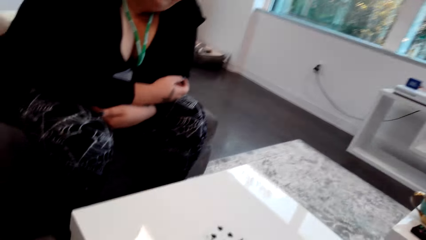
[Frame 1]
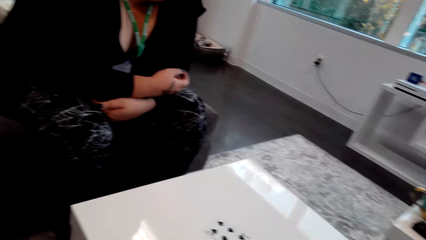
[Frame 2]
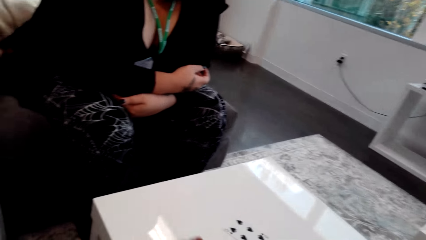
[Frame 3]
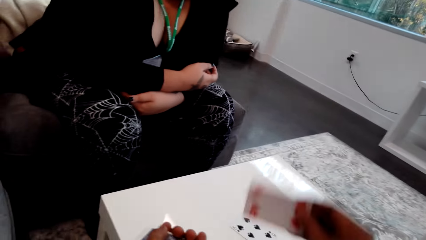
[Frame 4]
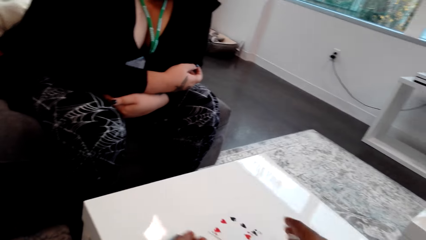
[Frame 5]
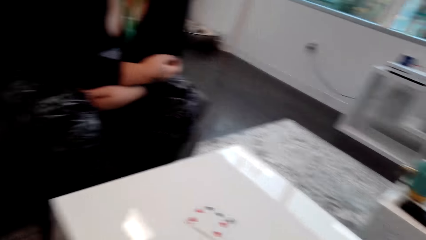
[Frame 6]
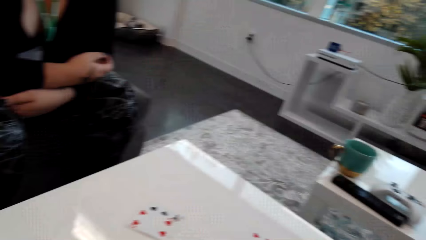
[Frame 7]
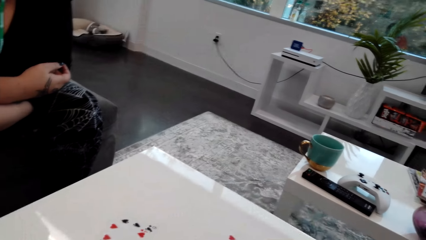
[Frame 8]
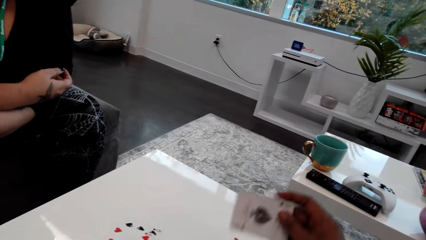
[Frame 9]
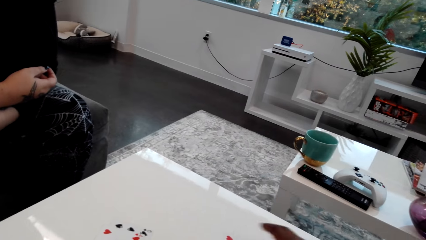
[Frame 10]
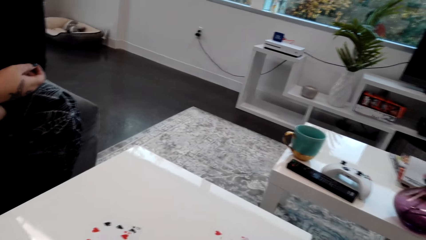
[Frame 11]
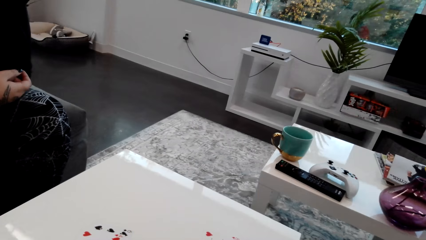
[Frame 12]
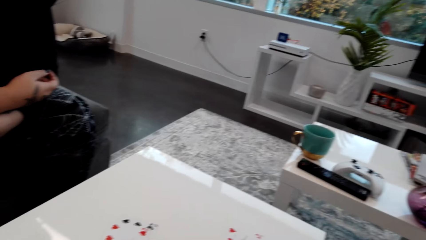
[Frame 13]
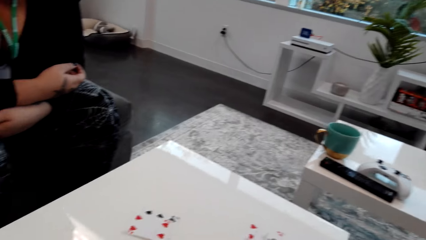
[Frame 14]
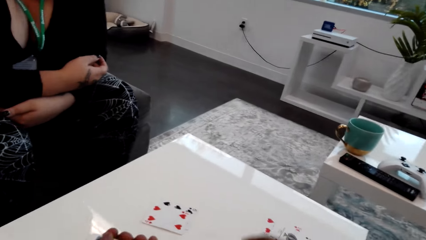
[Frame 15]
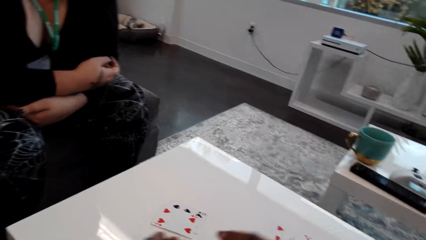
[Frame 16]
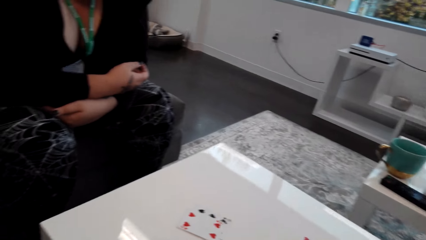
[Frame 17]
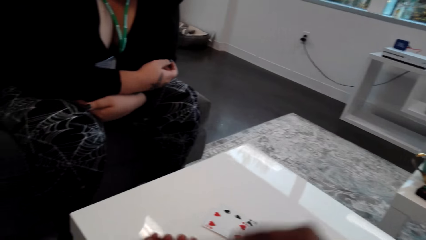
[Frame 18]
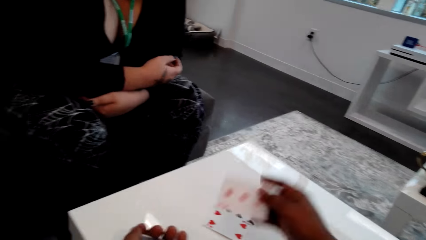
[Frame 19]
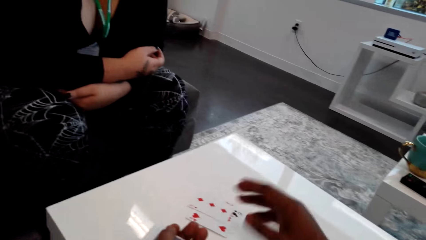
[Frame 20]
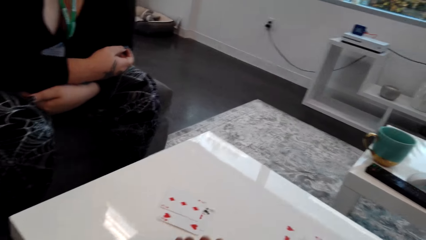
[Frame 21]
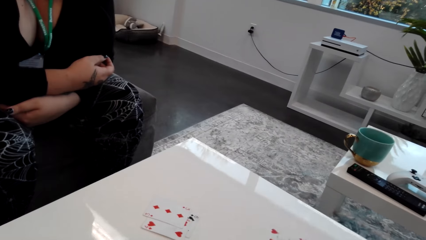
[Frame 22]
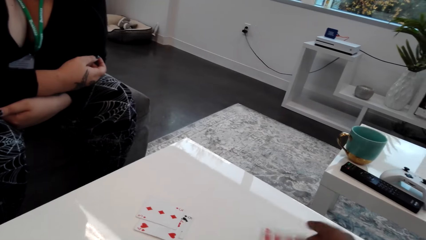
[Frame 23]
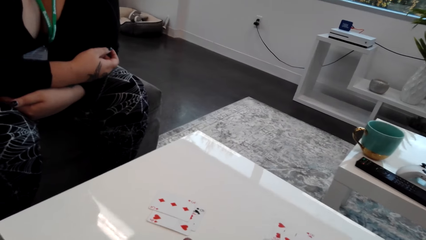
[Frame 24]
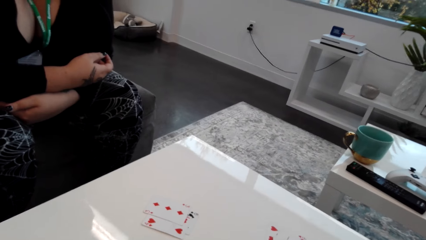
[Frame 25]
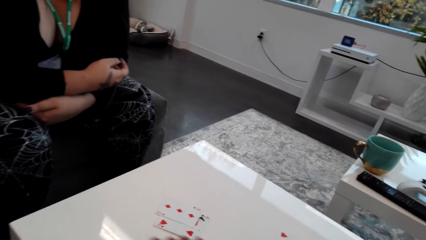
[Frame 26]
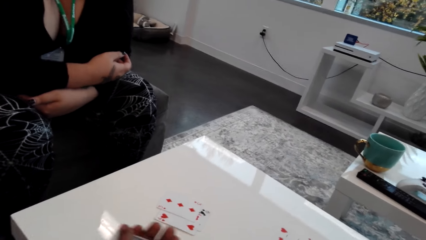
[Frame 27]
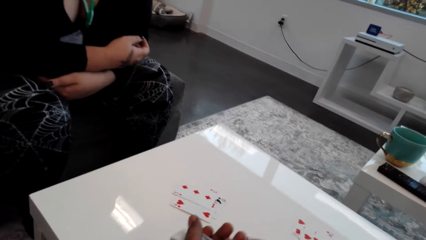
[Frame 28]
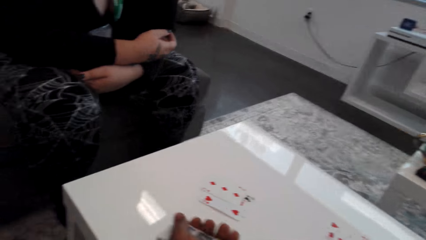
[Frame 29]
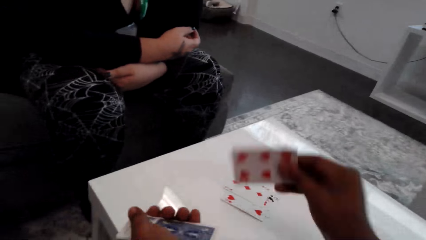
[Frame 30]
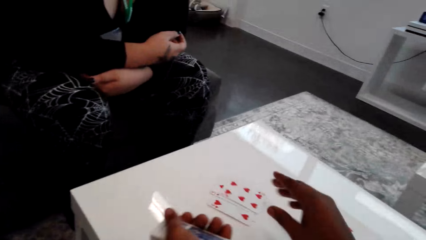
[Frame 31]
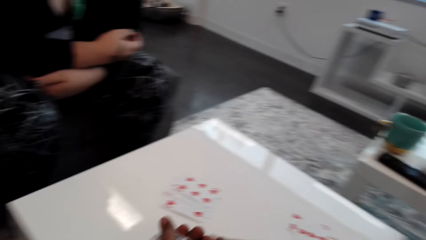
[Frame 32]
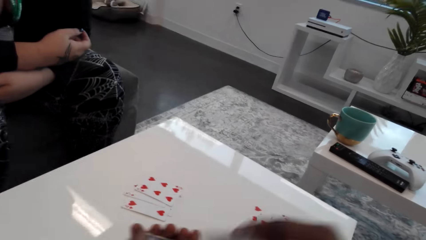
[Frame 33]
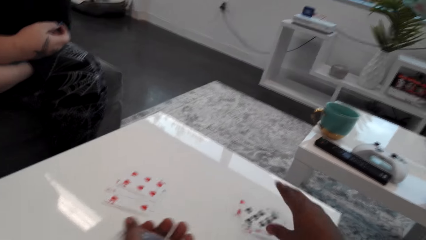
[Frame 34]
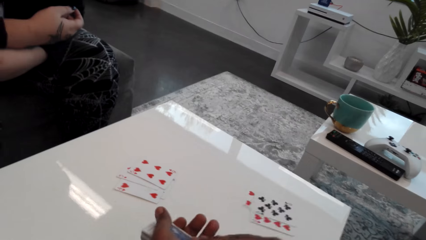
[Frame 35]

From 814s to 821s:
The camera wearer places the cards on the table.

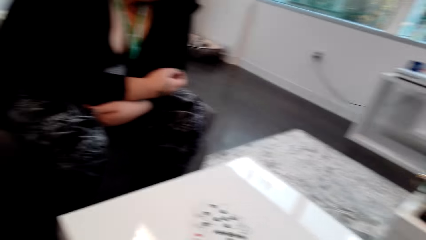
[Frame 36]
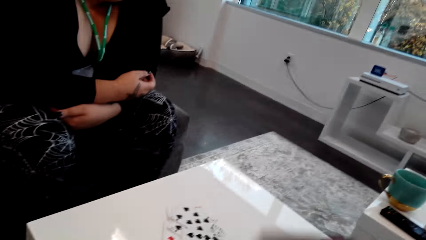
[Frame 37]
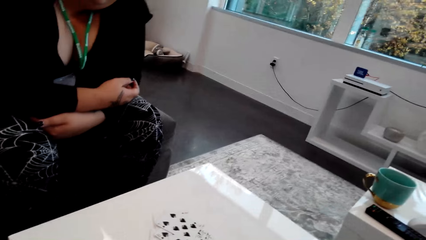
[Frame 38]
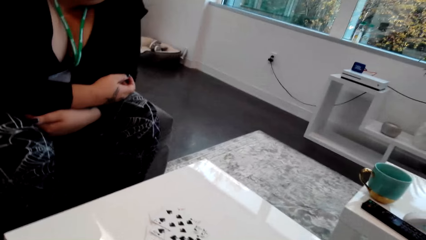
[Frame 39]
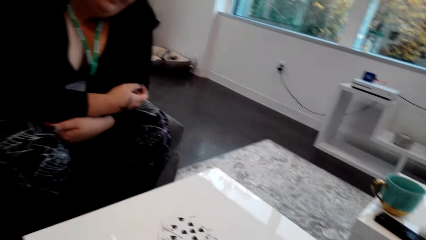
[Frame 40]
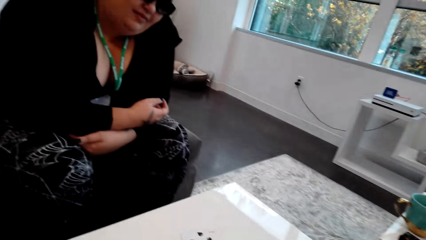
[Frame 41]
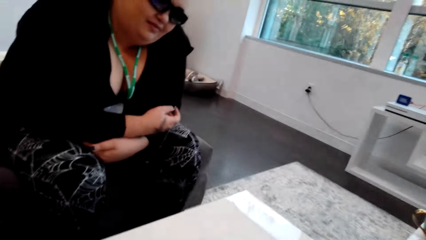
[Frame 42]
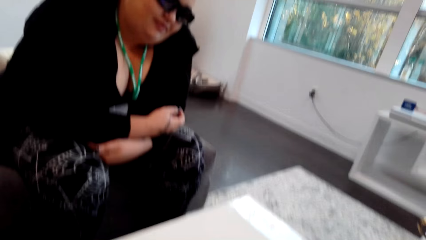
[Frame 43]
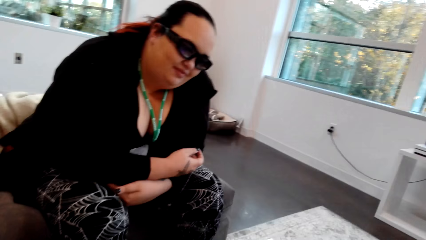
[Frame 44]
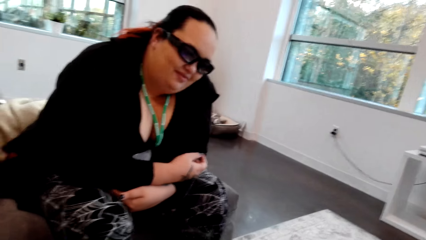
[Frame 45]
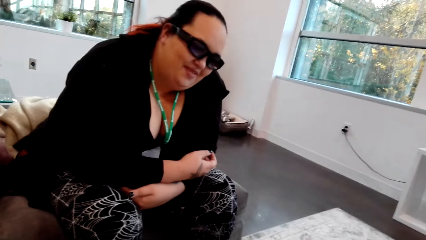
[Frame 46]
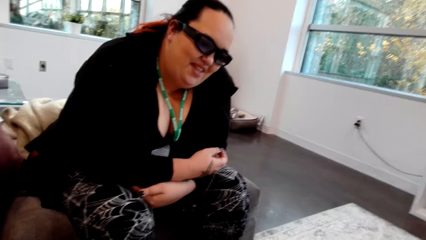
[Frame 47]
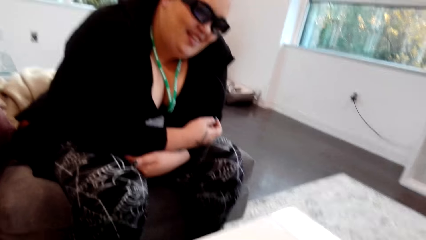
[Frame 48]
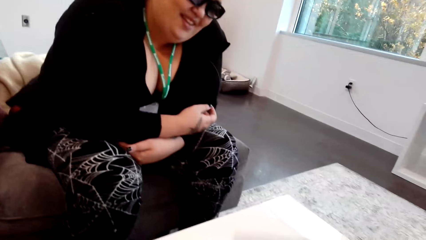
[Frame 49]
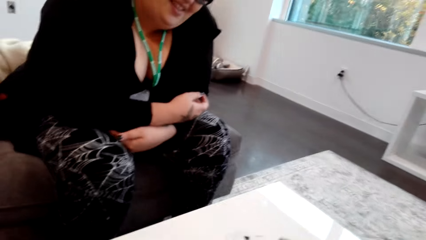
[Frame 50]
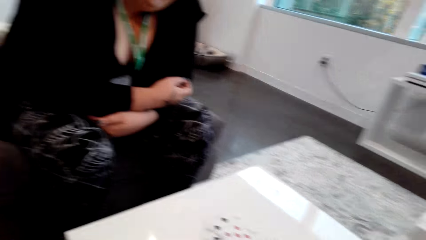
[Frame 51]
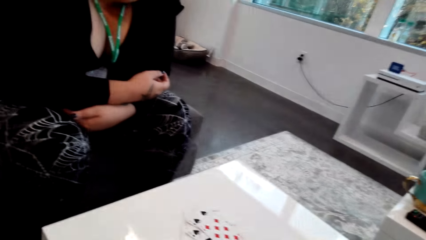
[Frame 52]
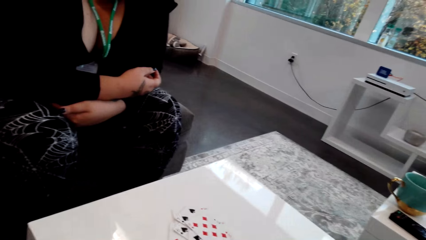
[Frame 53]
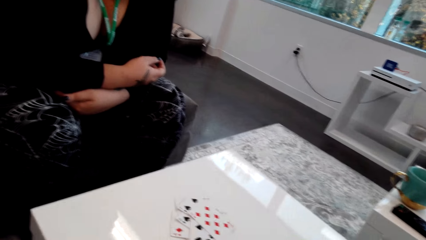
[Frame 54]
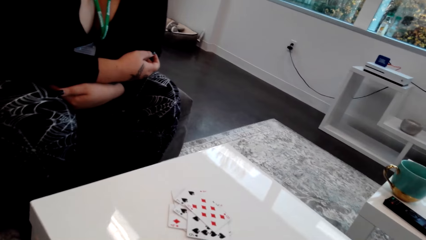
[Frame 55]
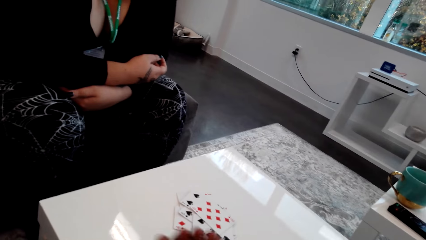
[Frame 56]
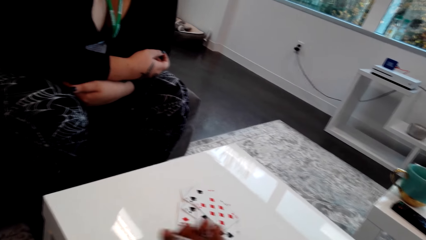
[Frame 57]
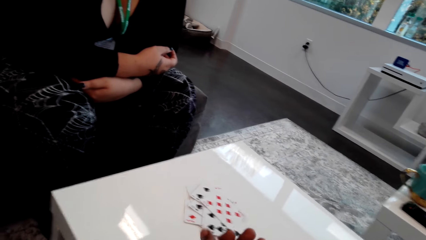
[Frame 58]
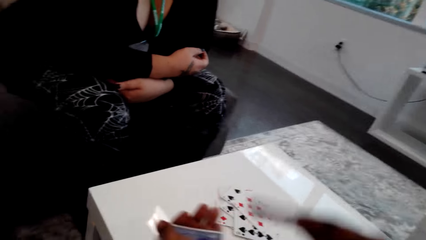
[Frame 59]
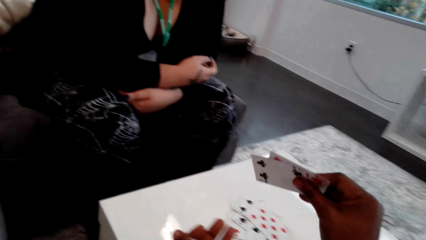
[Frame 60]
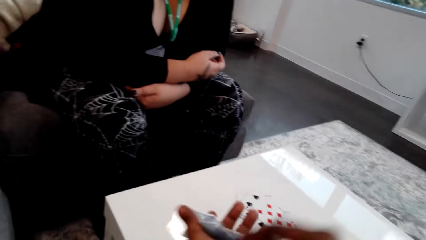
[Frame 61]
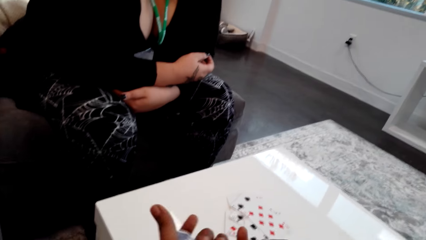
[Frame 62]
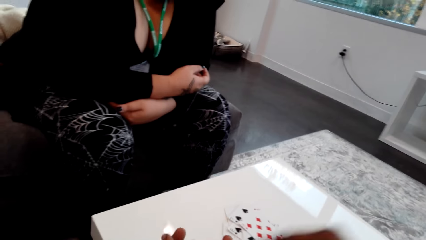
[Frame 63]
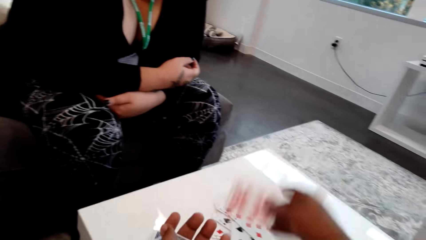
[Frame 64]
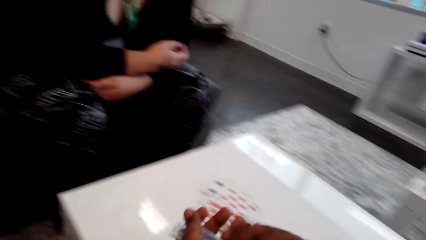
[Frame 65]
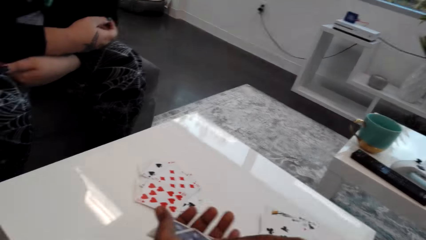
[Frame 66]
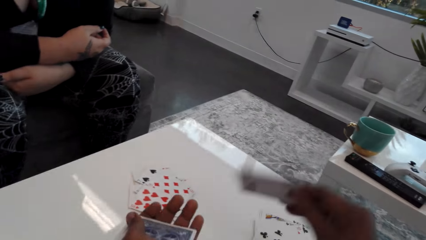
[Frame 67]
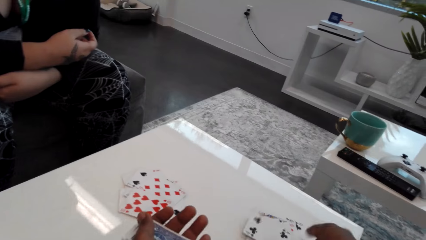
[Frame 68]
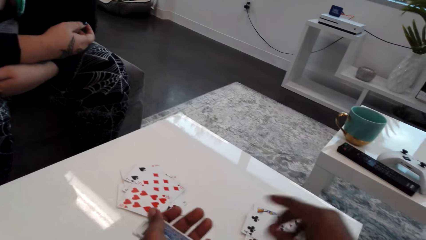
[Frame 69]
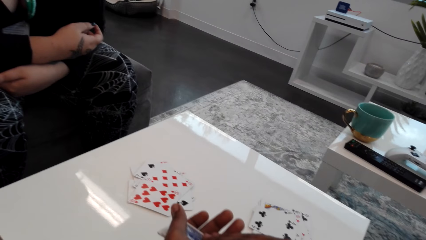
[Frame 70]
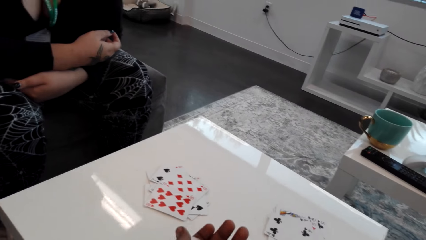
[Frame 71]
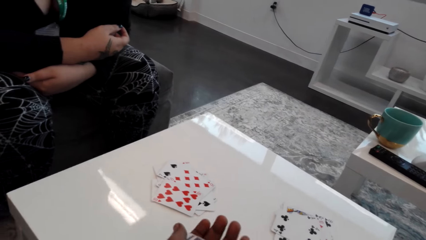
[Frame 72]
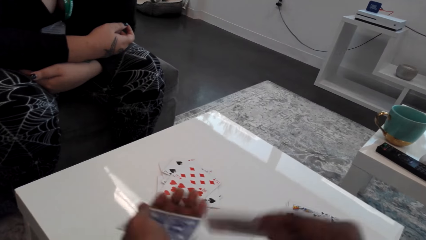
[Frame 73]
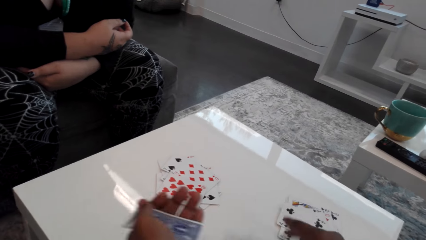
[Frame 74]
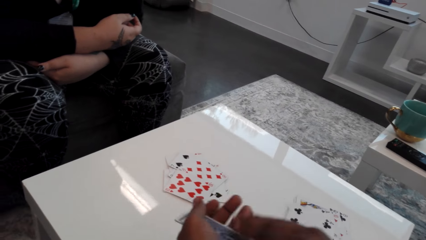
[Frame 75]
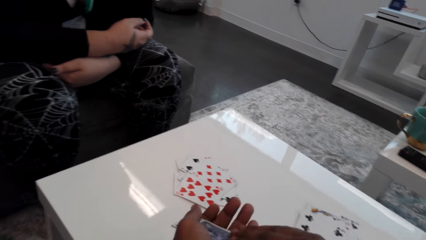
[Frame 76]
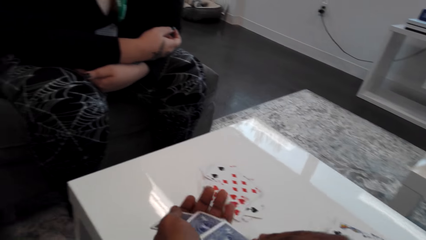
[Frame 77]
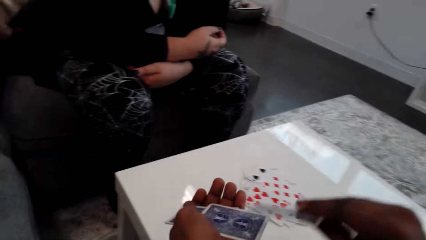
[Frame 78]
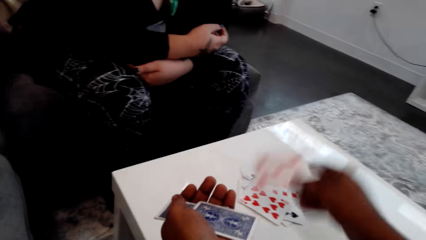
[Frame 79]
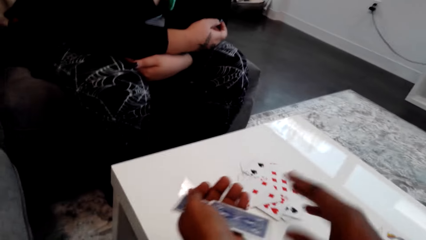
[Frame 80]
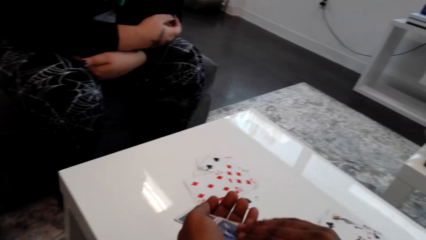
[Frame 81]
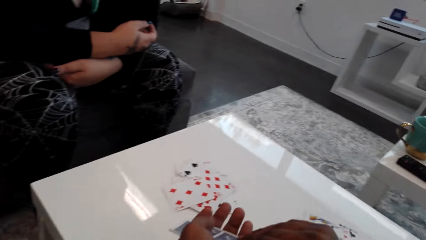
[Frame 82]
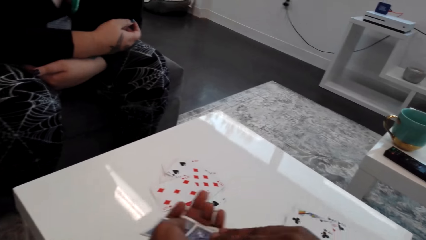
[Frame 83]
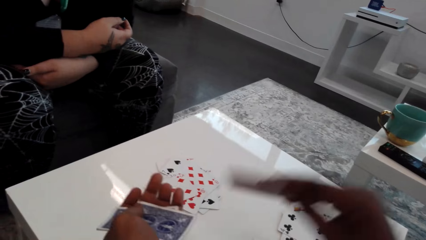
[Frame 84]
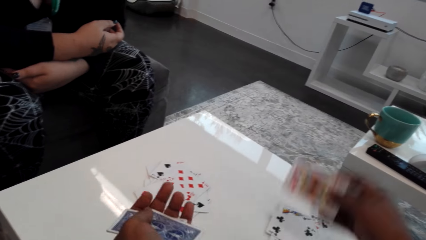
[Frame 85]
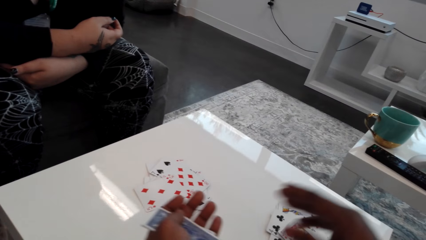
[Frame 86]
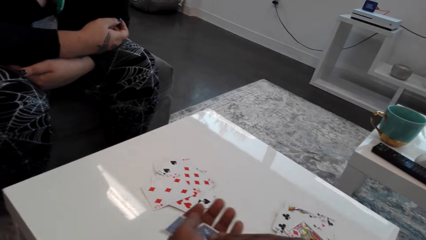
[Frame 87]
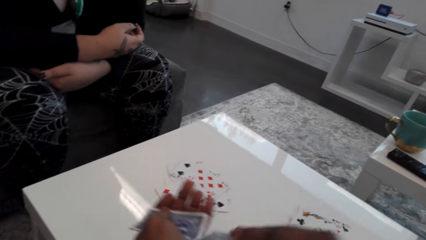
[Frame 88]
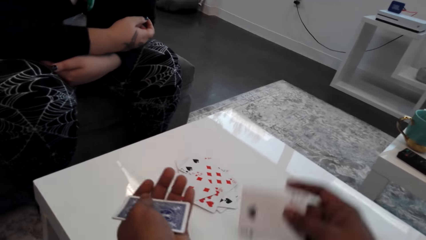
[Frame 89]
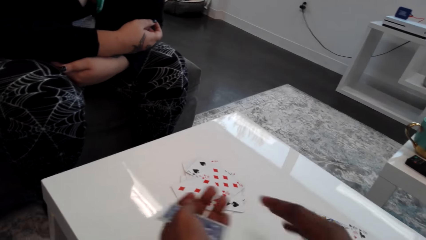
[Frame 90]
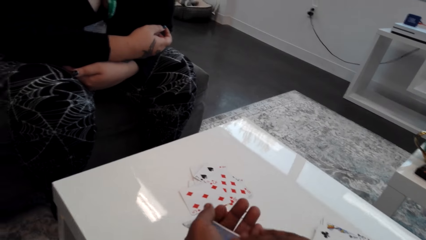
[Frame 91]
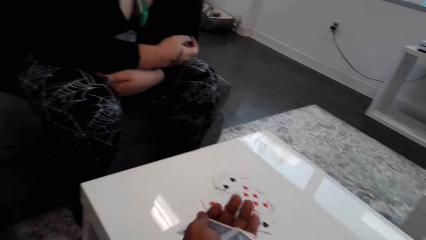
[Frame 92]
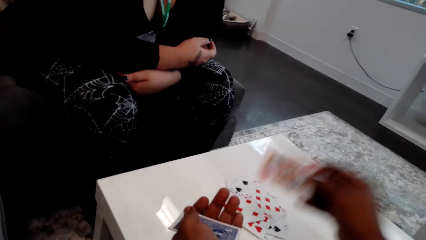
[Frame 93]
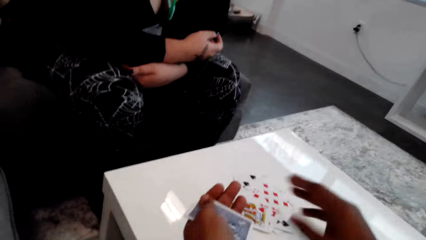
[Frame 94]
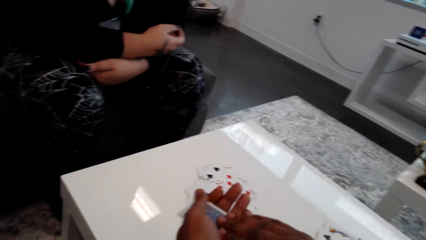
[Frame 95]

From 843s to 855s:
The camera wearer talks to a person. They laugh. They talk to the person.
